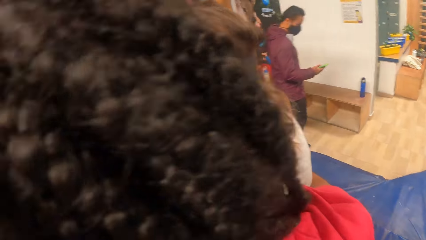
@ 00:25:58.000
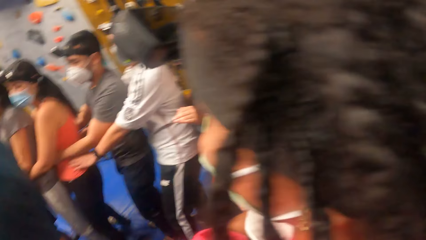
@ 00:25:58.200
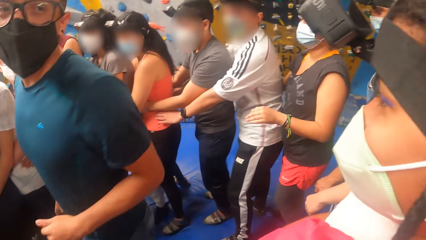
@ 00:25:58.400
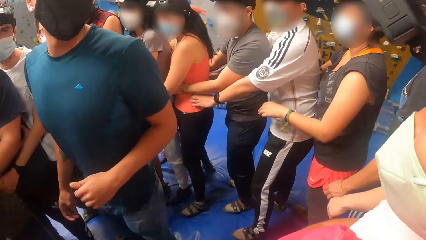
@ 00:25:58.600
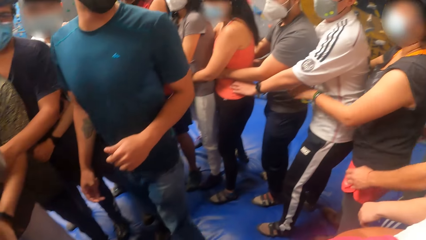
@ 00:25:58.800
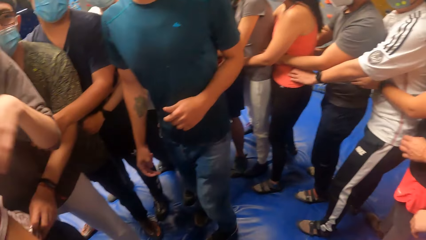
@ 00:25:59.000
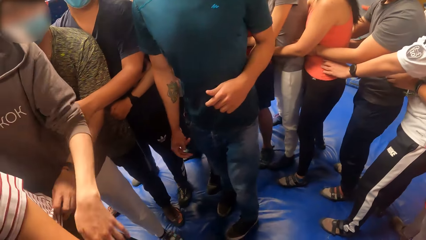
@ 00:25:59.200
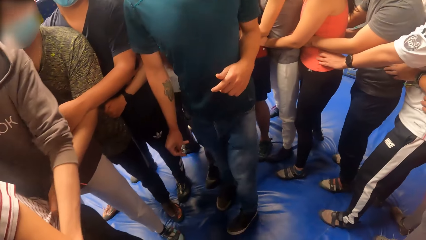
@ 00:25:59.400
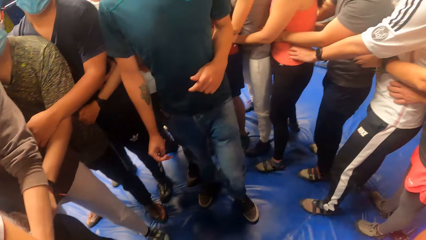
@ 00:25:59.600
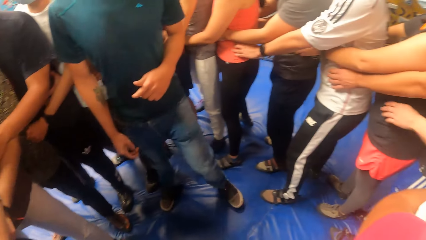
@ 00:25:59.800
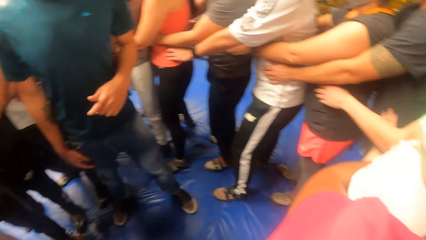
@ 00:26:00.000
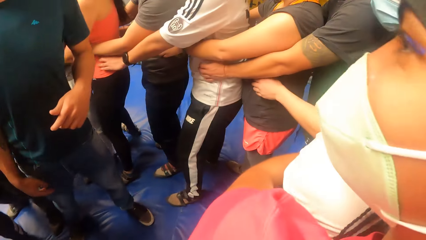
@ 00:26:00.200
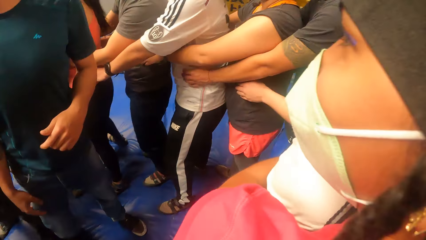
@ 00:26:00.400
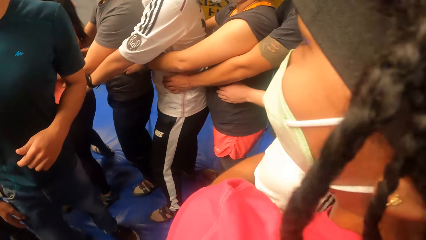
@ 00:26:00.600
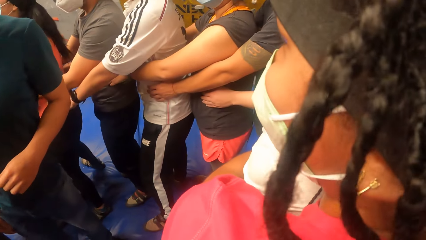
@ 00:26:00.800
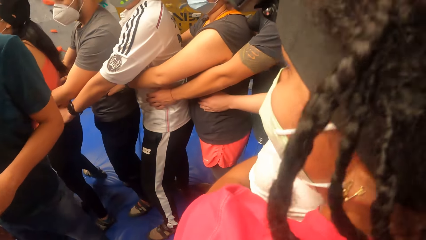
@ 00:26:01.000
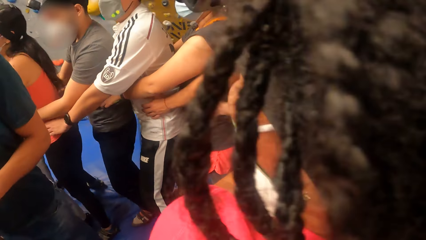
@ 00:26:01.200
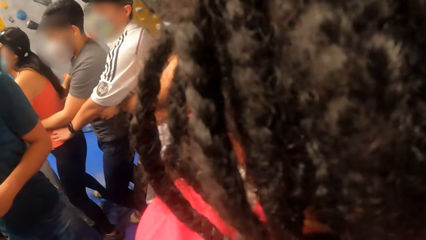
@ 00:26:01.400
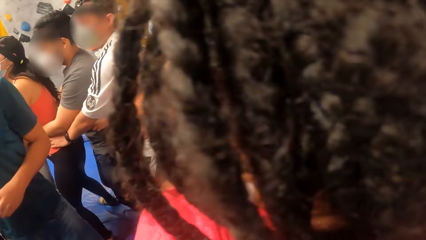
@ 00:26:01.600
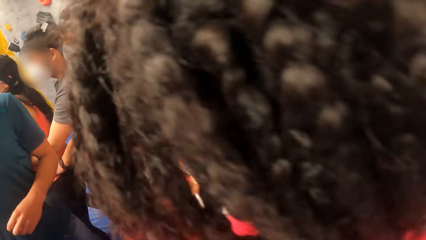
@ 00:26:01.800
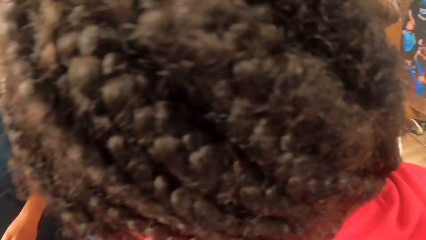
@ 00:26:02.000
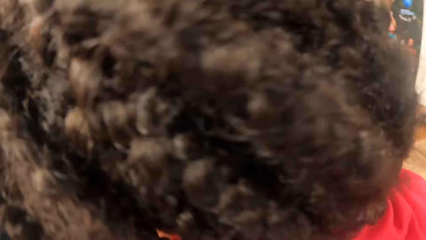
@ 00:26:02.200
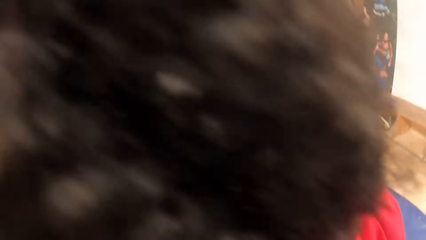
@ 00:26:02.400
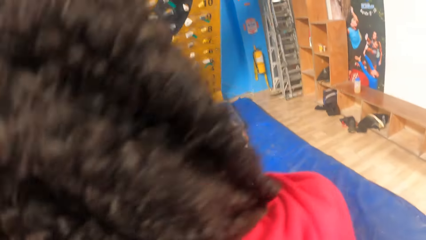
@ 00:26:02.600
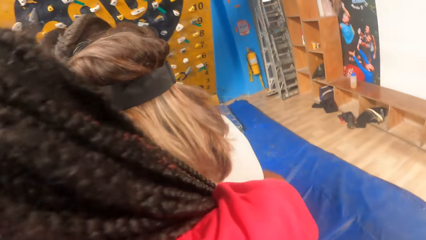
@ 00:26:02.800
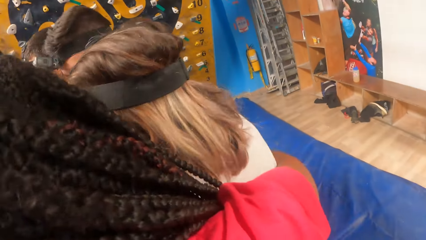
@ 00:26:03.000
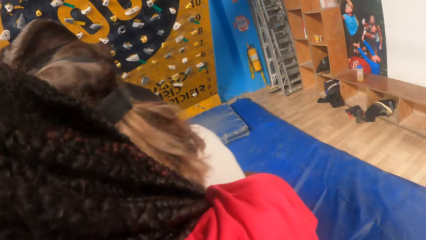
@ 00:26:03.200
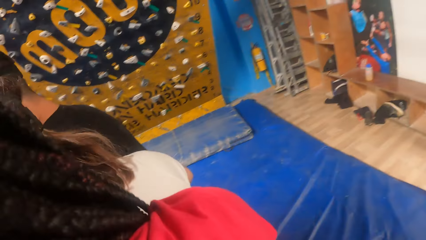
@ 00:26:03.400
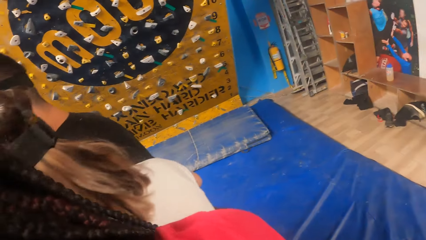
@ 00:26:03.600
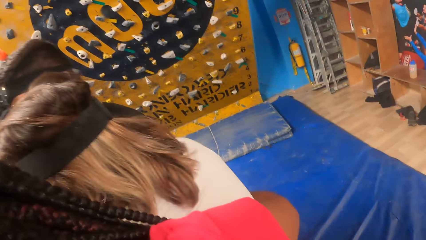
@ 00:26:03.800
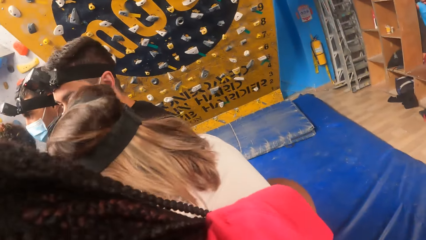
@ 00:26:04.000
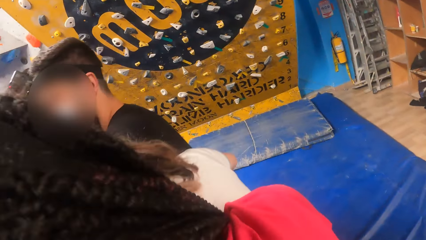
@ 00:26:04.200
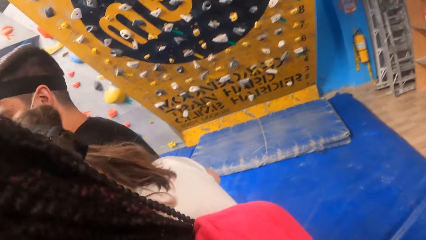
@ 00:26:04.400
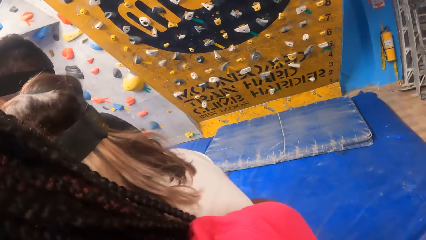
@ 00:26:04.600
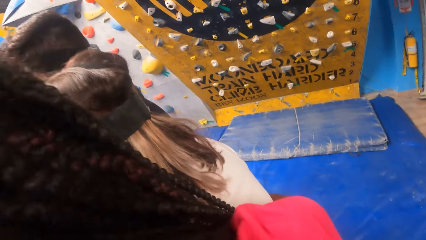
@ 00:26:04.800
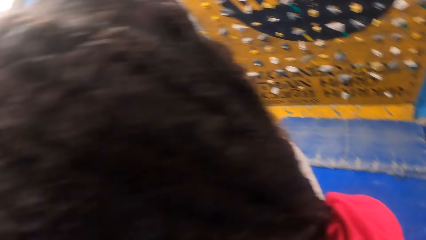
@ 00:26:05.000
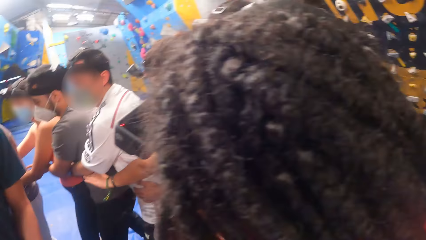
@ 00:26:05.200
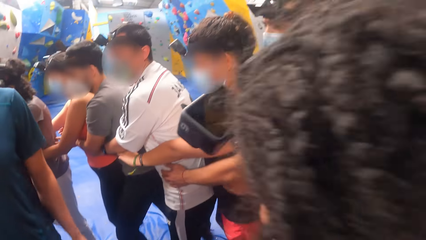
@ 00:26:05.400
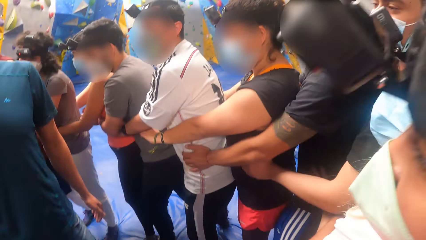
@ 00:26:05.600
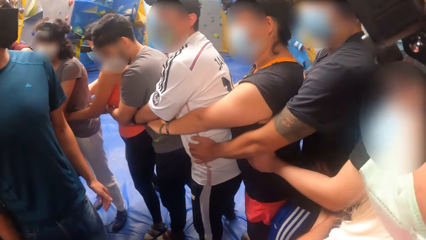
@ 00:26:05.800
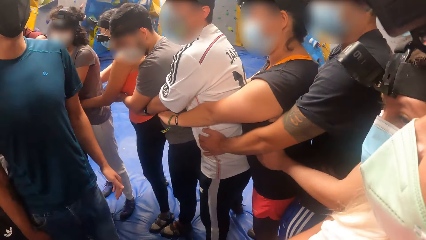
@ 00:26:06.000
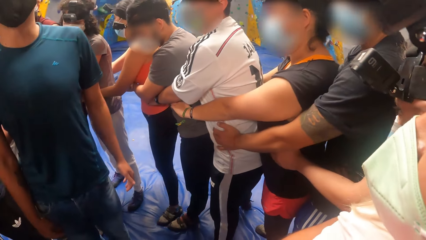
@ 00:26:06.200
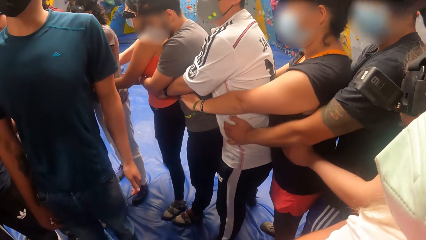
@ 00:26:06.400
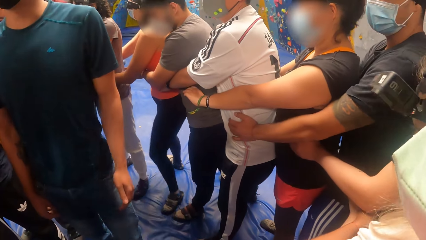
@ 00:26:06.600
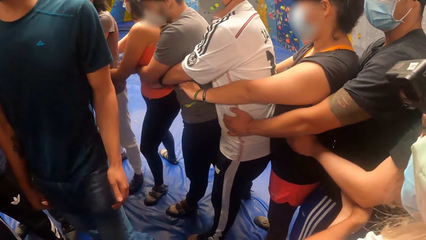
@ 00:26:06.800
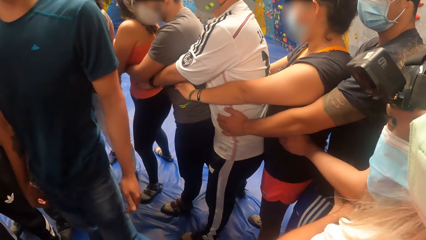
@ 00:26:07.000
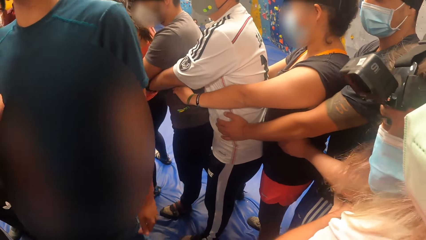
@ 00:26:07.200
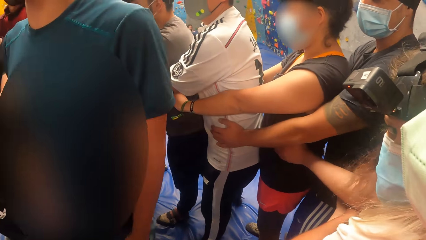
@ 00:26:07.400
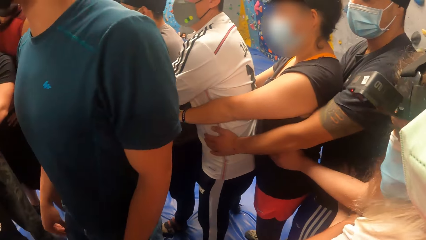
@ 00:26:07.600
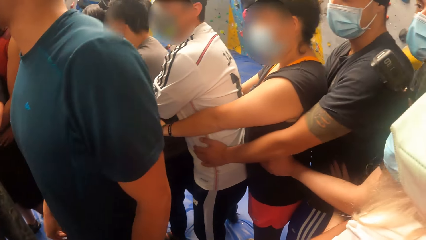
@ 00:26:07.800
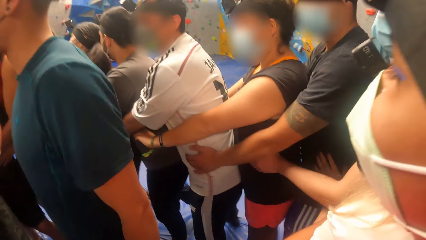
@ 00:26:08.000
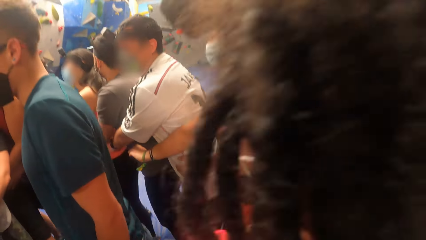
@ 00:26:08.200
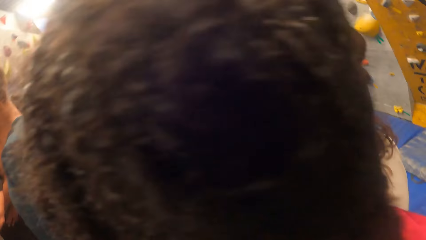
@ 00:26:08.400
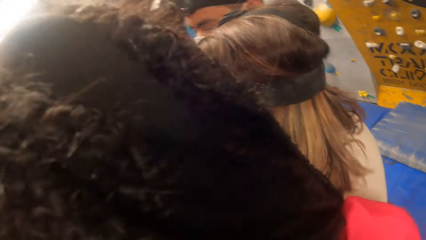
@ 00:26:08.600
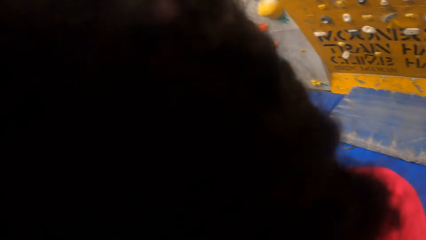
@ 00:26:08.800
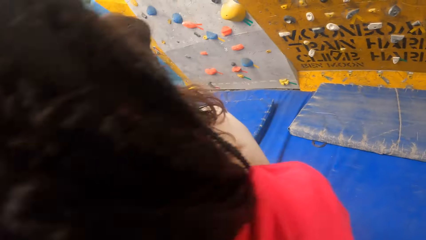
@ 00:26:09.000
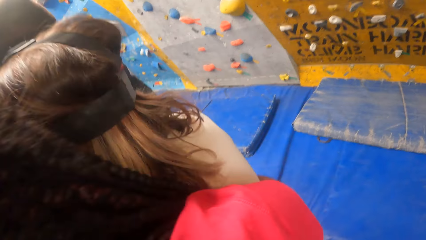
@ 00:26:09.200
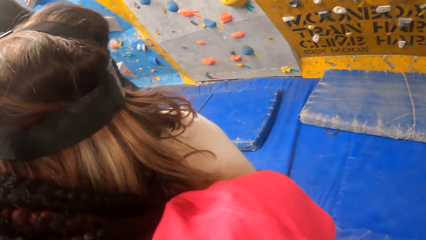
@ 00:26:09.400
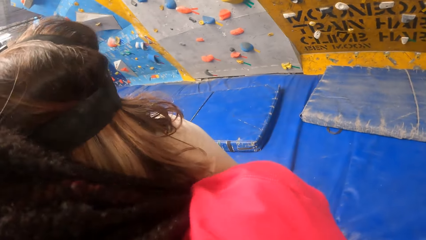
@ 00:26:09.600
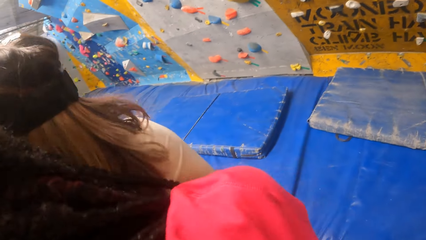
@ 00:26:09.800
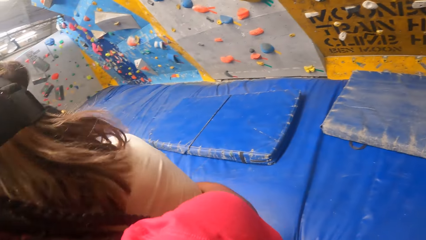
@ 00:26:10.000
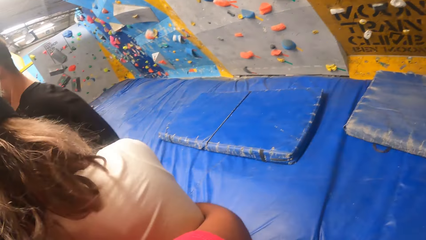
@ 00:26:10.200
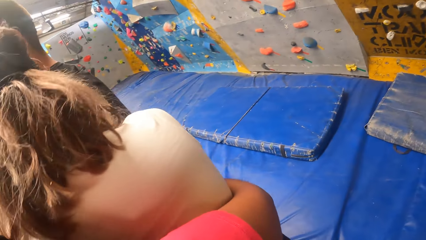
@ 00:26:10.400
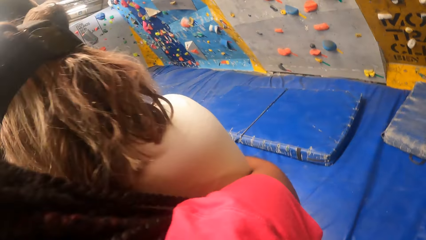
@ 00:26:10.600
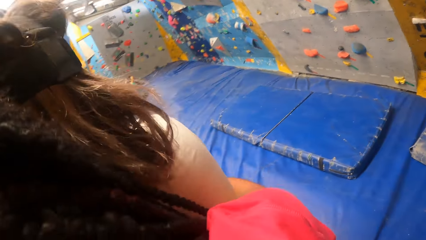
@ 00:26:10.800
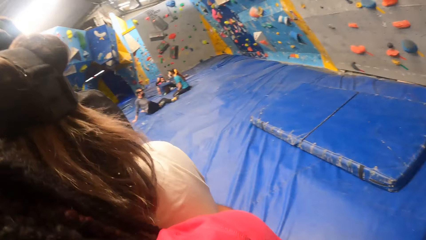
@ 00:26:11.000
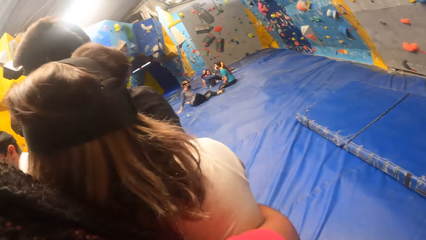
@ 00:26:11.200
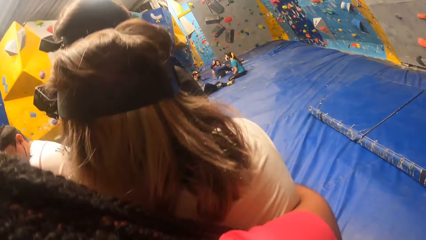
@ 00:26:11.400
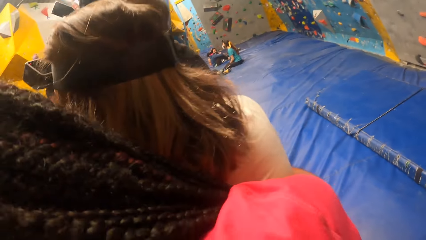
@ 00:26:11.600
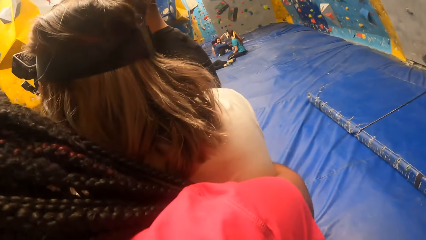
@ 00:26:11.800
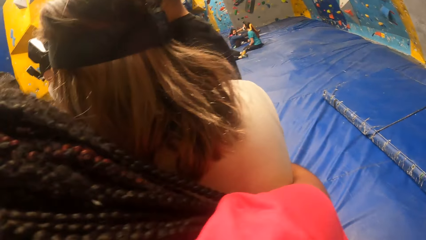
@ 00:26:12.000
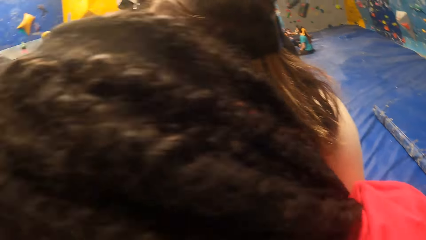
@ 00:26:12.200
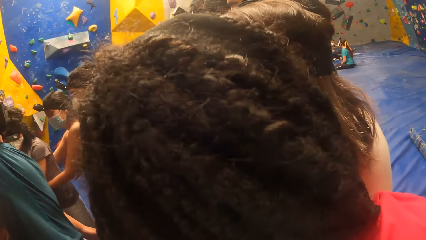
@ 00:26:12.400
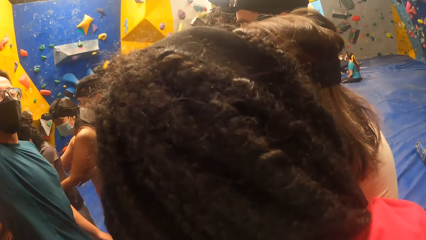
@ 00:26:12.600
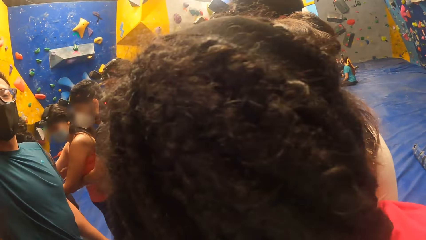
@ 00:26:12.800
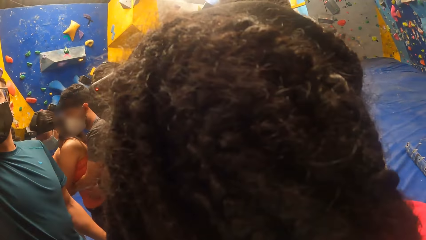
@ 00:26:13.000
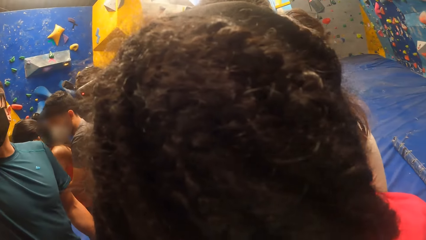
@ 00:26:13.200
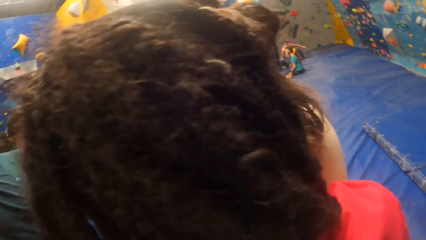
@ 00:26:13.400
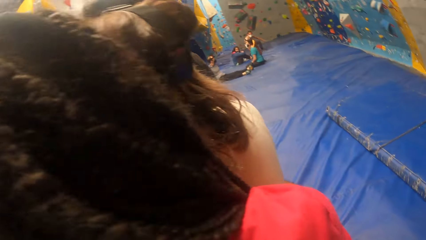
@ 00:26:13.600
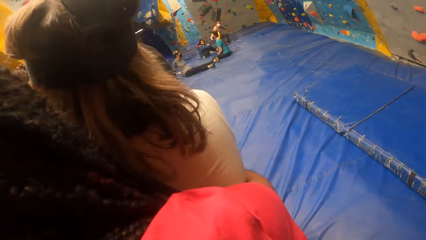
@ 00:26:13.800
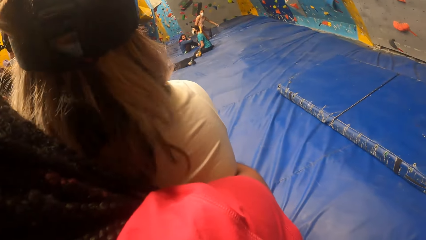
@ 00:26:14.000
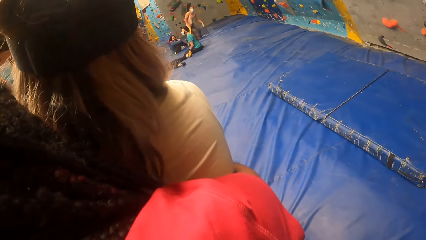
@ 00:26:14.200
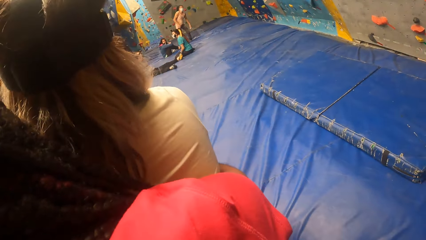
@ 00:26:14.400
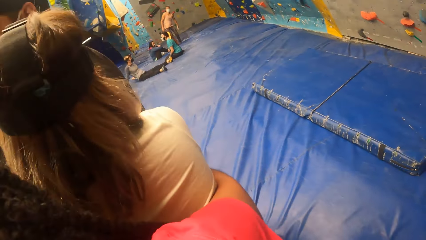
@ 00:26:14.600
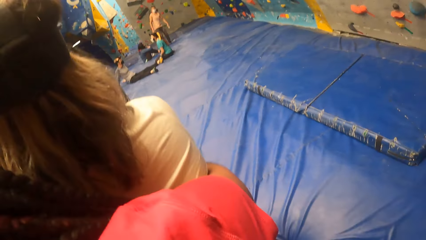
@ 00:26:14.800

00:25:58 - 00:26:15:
The camera wearer exercises with the group of people in the game arena. A man interacts with the camera wearer and the group of people in the game arena. The camera wearer exercises with the group of people in the game arena.
